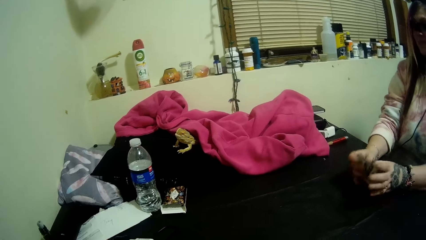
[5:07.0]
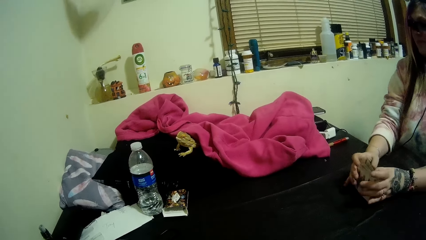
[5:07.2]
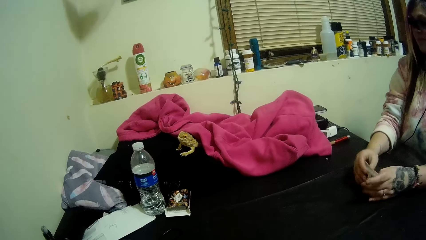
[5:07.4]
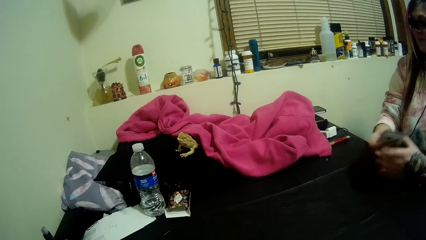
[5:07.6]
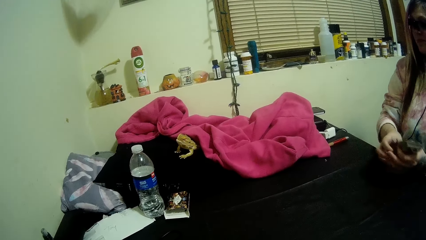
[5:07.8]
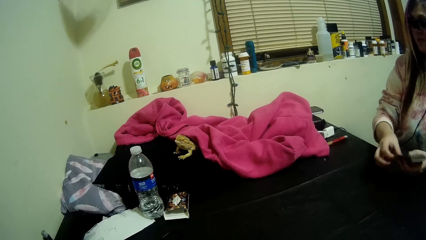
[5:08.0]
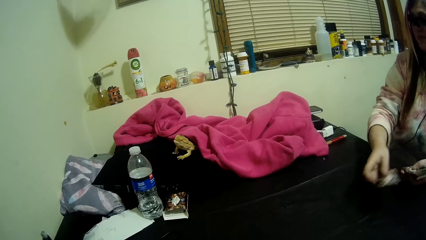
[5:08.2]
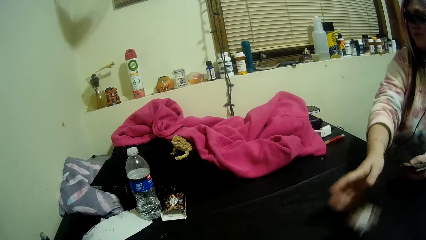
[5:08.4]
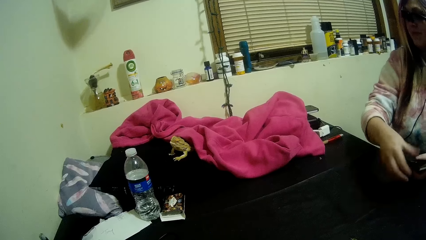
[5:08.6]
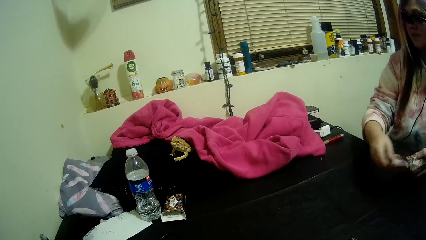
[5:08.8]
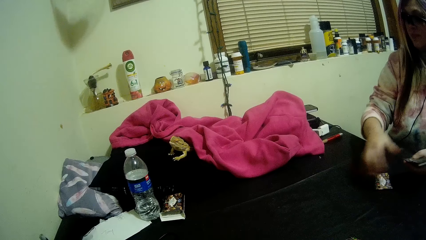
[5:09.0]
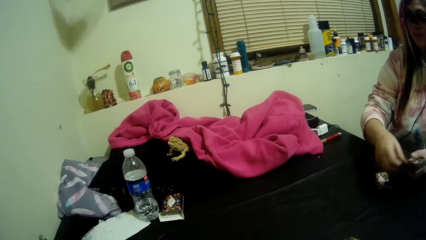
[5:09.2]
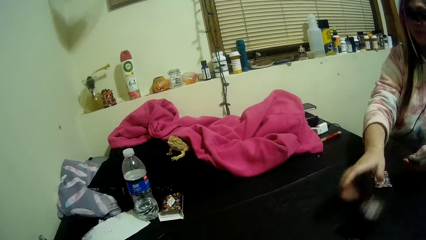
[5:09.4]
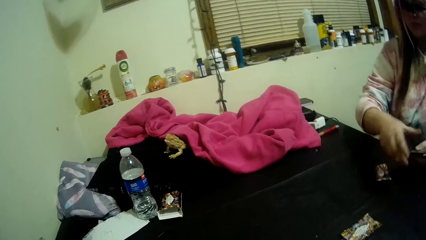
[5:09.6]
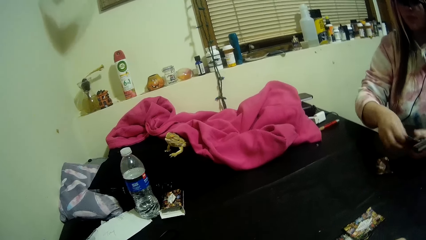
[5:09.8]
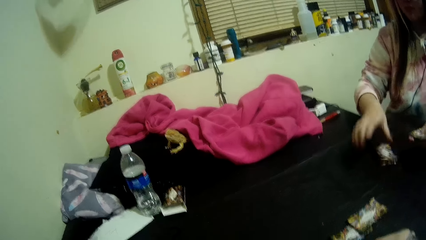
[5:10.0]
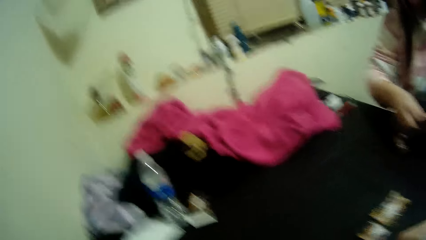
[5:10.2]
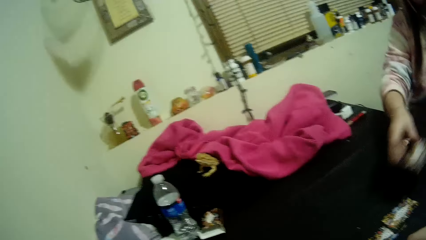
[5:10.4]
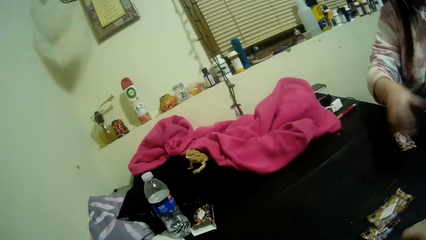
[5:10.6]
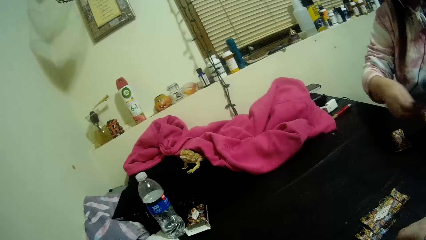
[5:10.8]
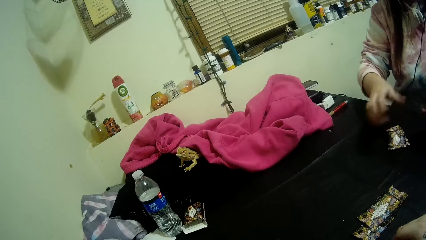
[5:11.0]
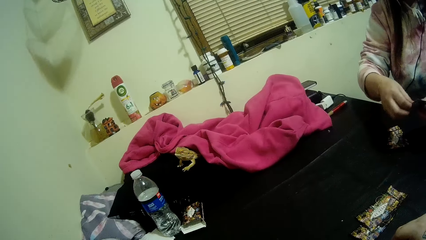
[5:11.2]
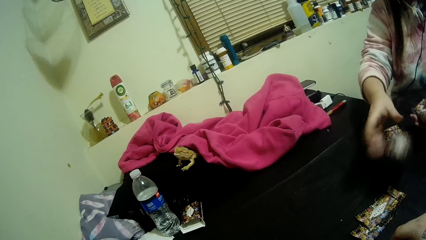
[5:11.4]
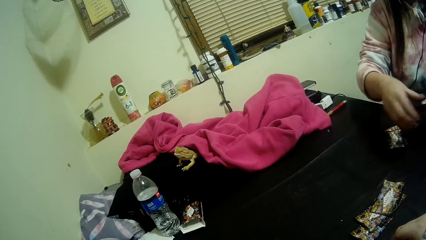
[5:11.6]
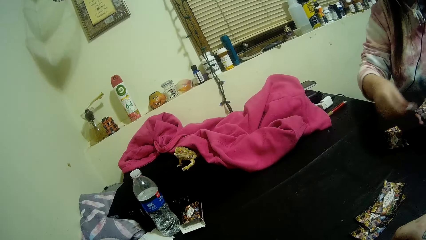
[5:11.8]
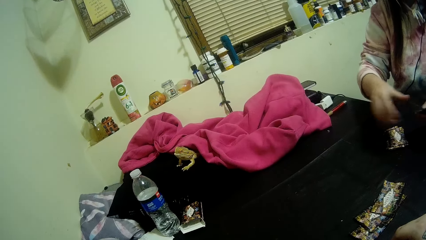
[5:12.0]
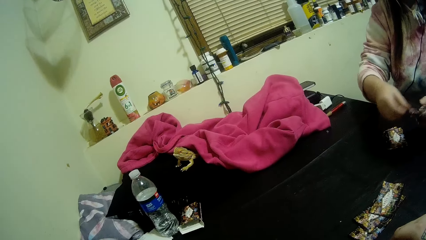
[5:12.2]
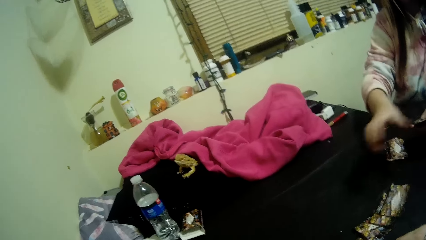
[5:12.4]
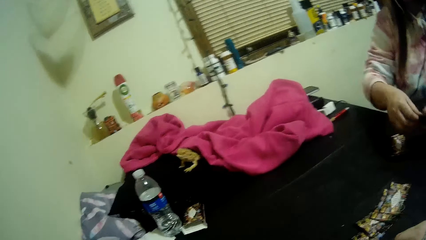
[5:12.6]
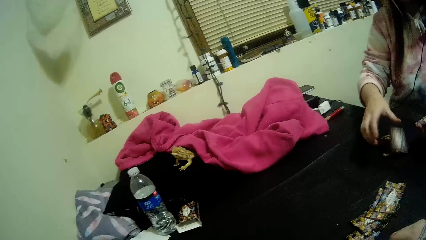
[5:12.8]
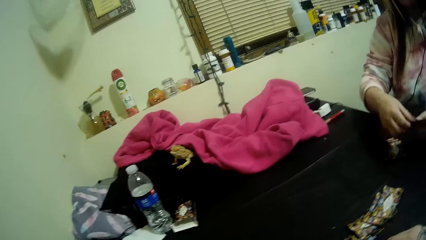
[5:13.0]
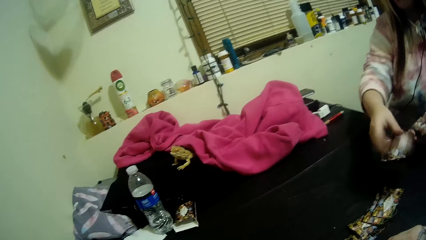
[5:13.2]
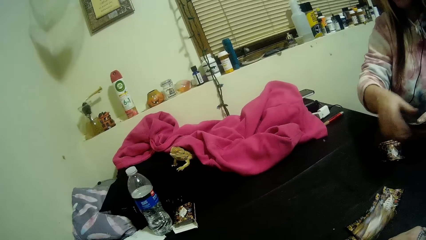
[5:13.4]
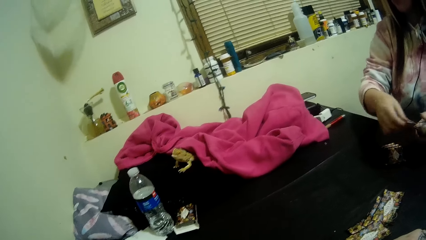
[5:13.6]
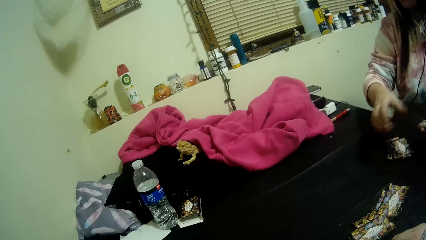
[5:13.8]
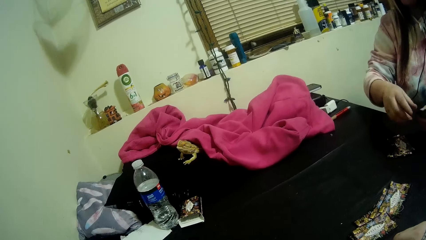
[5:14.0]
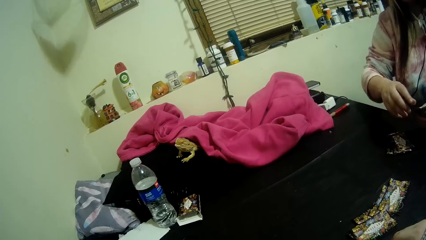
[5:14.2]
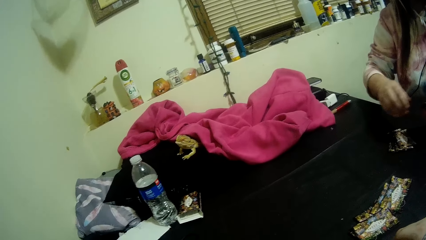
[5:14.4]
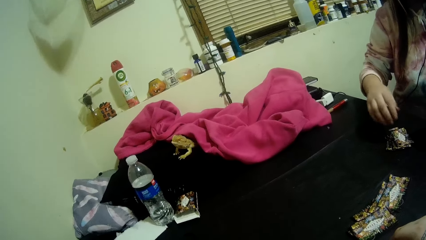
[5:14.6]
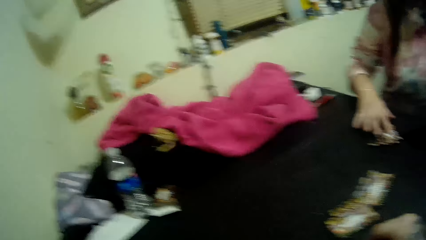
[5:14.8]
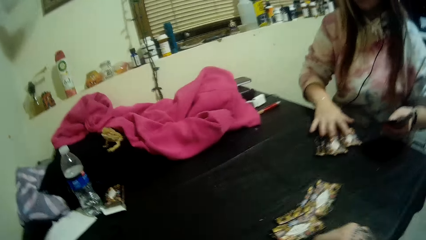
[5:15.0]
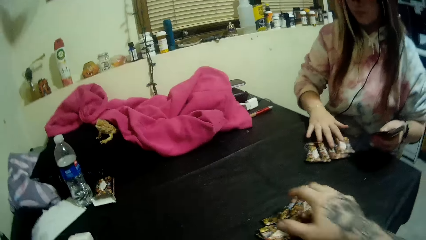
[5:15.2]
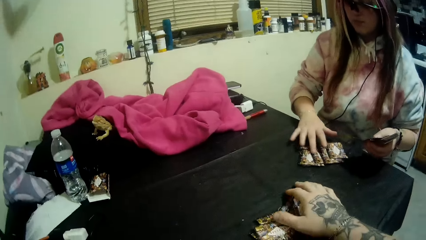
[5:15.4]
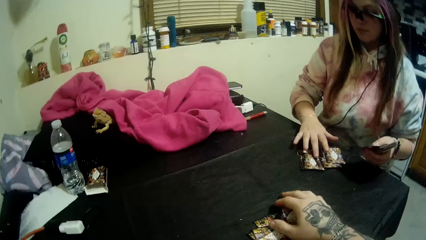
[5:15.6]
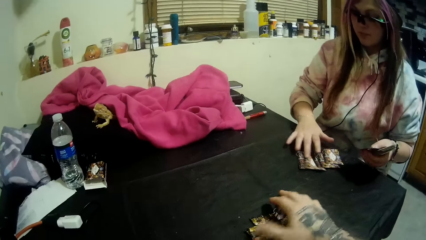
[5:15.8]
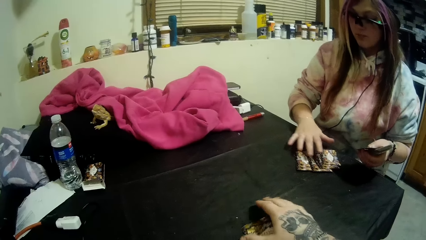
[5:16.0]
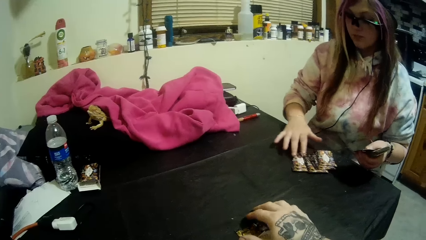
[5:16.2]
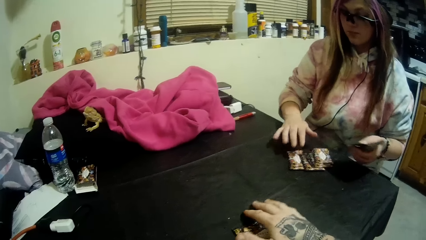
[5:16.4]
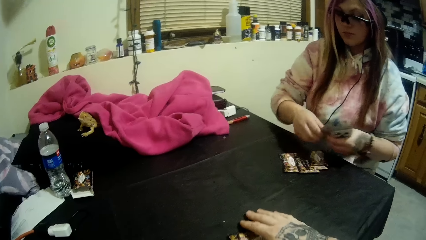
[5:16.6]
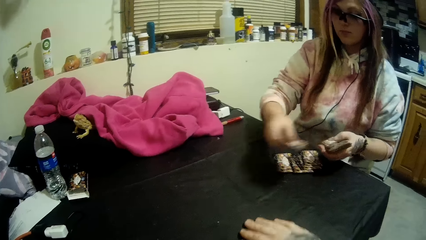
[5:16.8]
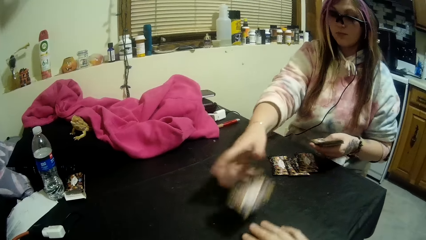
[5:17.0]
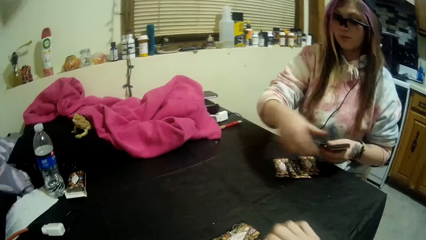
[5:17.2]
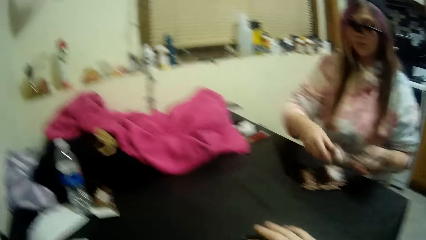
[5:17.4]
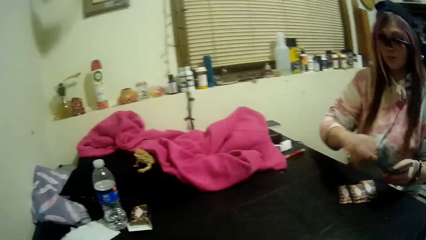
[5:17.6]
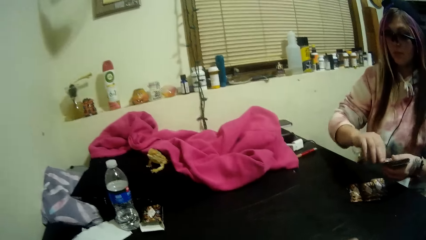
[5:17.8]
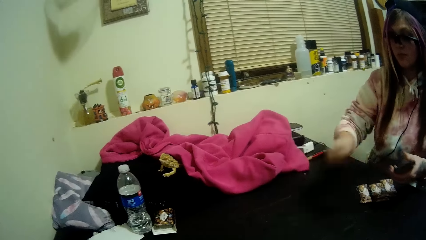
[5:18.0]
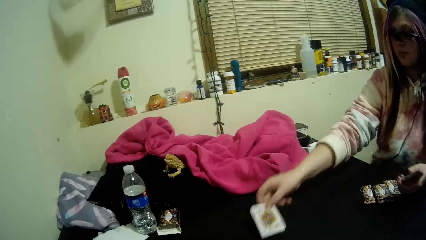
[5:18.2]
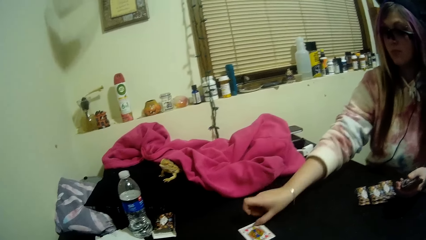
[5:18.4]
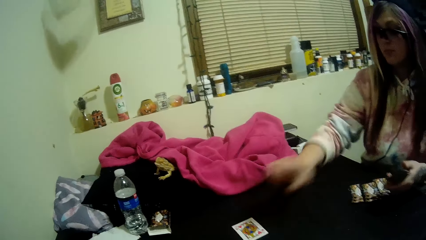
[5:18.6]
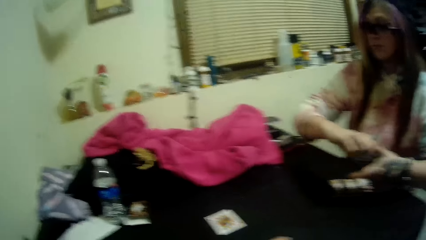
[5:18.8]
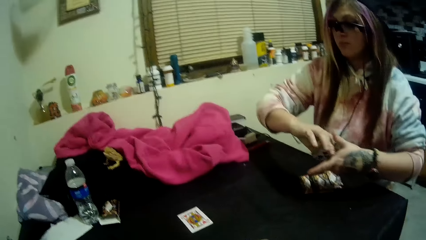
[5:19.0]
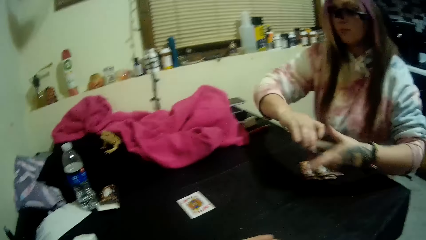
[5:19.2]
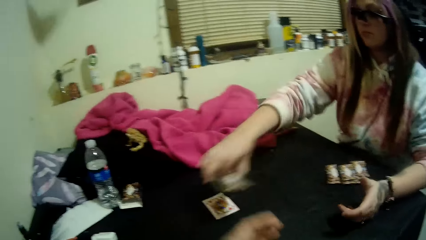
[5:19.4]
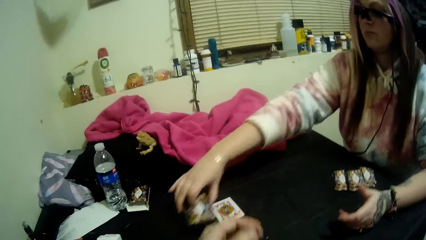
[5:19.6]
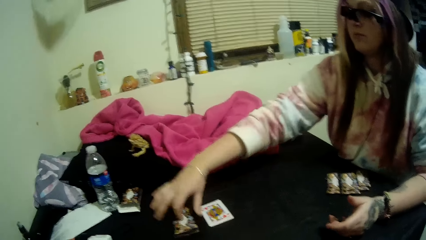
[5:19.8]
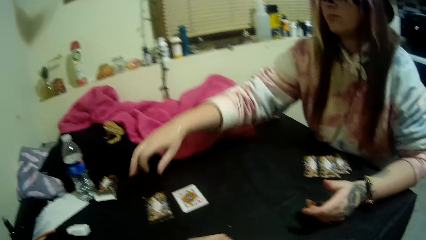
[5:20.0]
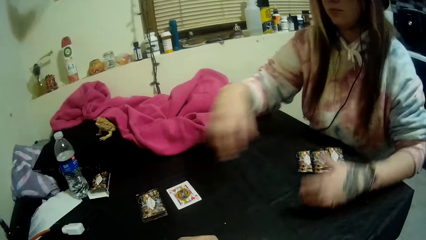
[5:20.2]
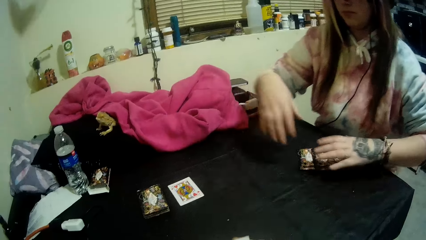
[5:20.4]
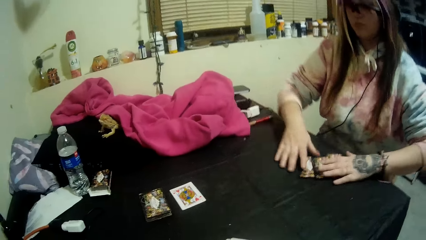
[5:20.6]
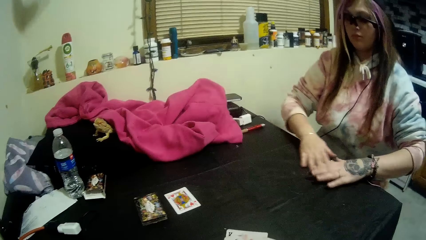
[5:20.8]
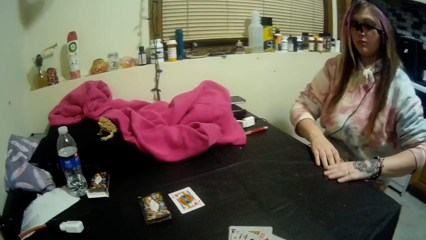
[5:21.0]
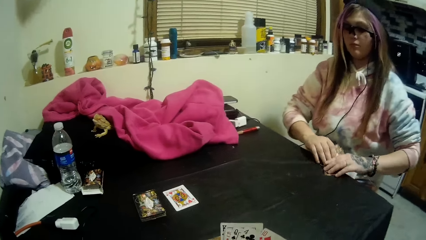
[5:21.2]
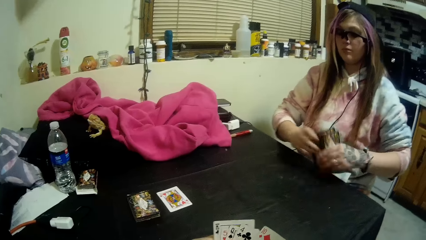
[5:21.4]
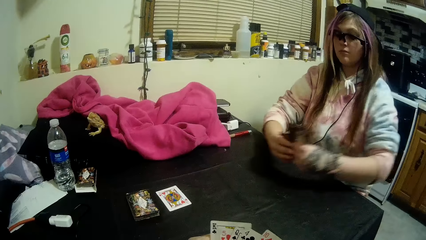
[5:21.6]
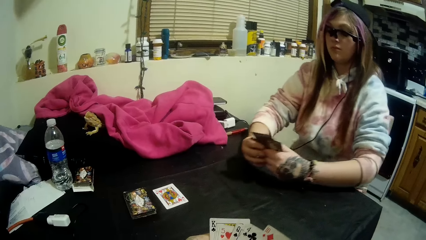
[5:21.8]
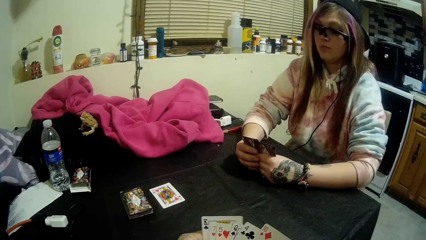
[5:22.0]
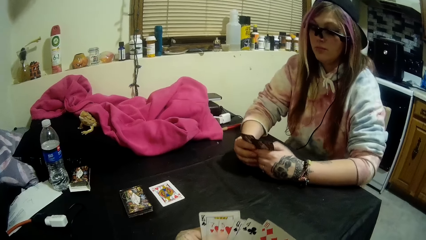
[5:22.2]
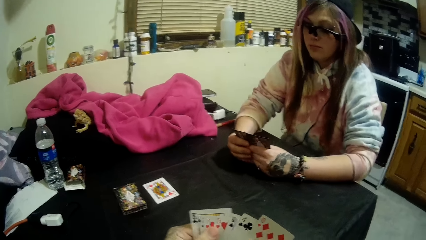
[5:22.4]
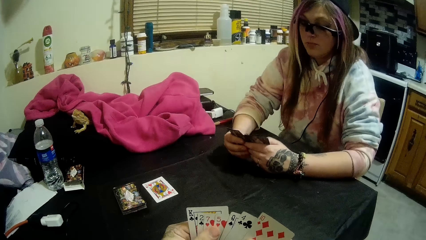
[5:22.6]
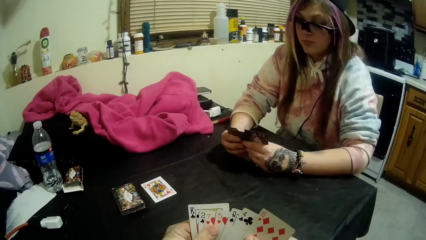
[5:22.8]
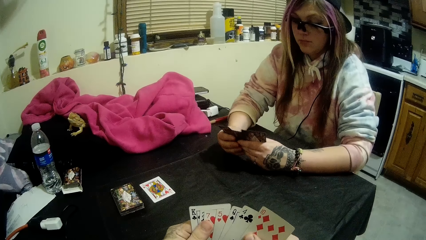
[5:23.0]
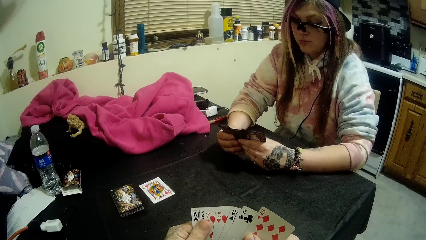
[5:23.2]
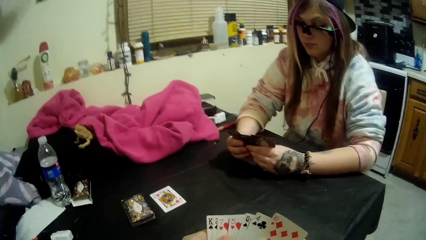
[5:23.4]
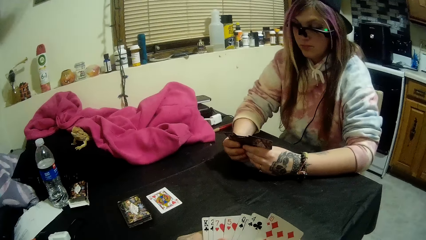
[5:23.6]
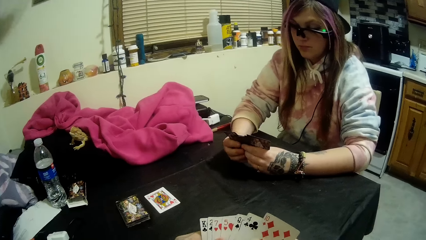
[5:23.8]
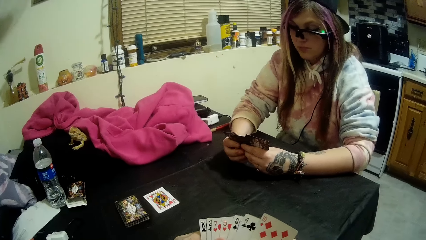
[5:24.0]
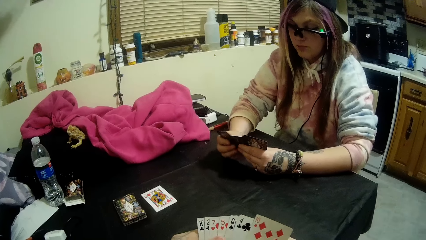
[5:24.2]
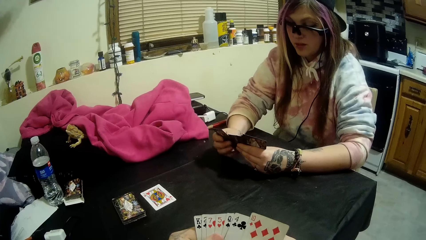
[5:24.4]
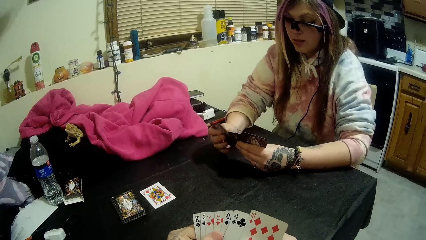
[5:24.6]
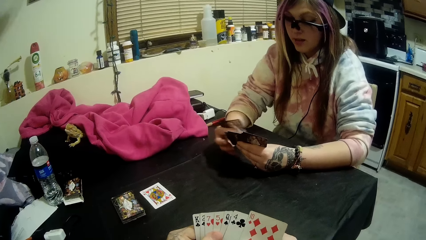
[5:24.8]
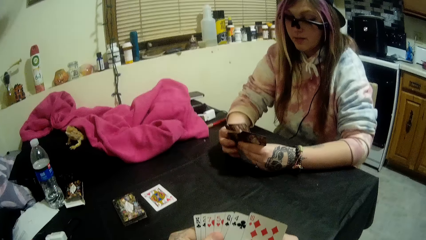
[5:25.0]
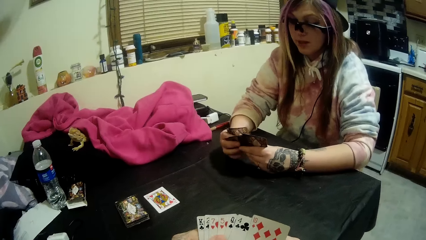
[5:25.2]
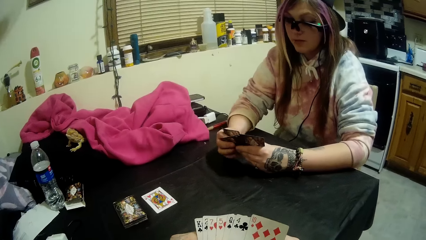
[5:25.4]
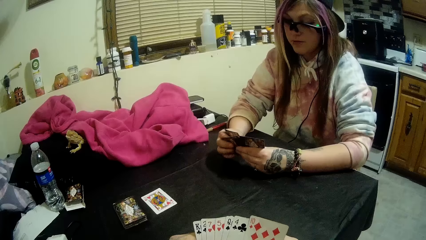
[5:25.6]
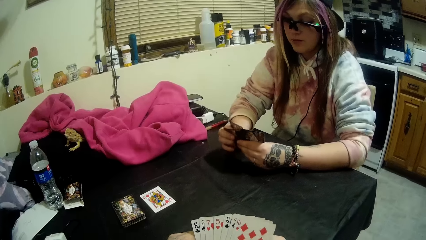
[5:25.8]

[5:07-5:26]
The woman distributes some of the cards in her hands between her and the camera wearer. The camera wearer picks up his portion of the distributed cards on the table with his right hand. The woman drops a card in her hand on the table, stacks up the remaining cards in her hands on the table, and picks up her portion of the distributed cards with her hands. The camera wearer scans through the cards in his hands. The woman scans through the cards in her hands.
